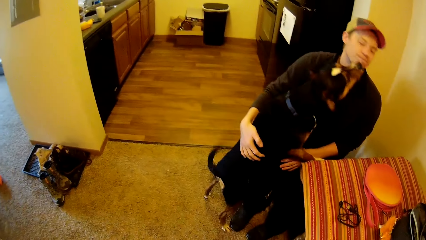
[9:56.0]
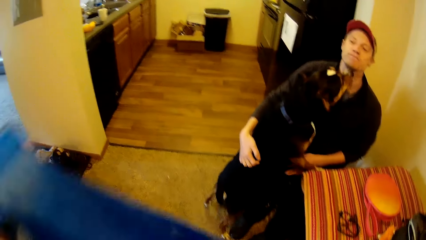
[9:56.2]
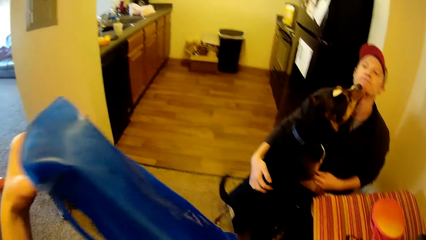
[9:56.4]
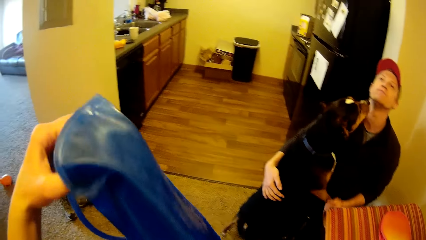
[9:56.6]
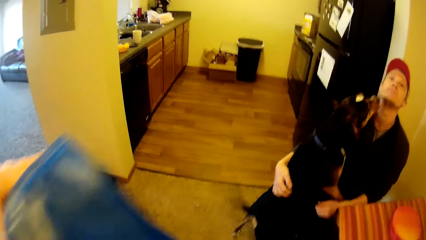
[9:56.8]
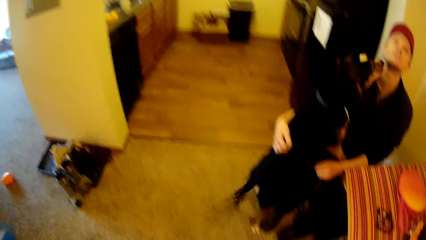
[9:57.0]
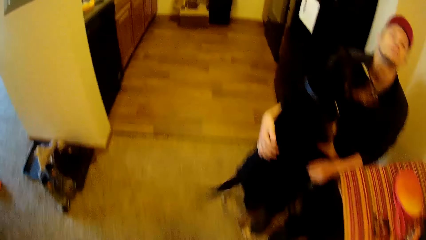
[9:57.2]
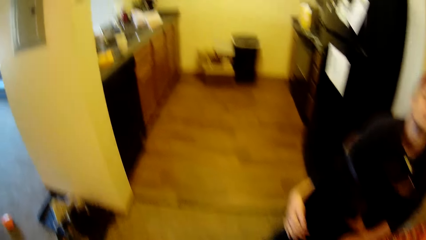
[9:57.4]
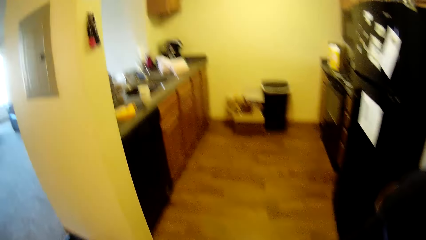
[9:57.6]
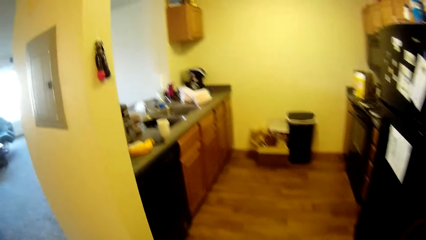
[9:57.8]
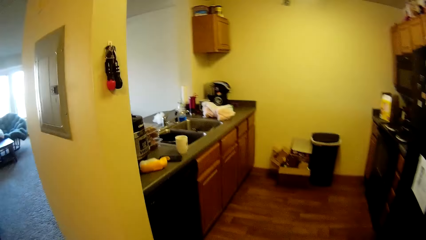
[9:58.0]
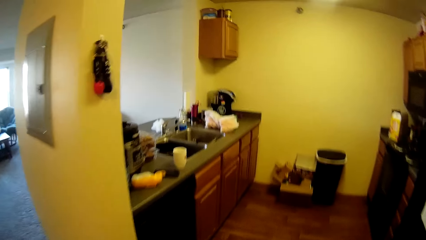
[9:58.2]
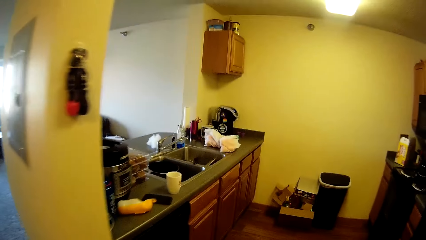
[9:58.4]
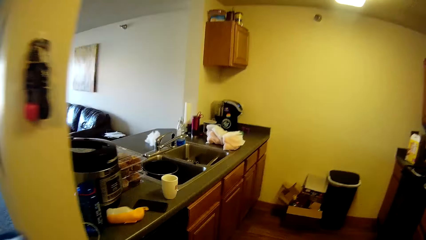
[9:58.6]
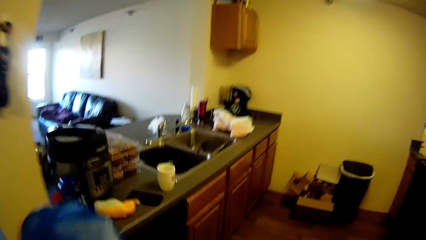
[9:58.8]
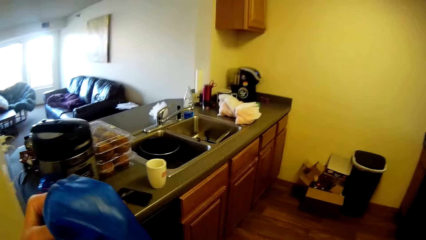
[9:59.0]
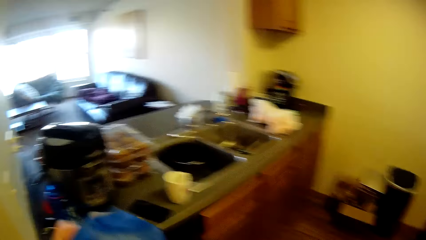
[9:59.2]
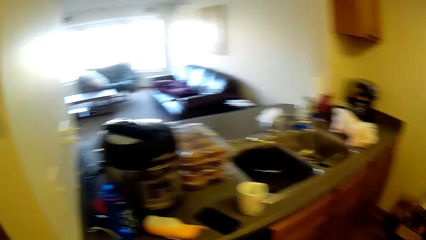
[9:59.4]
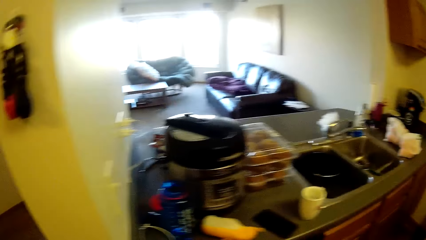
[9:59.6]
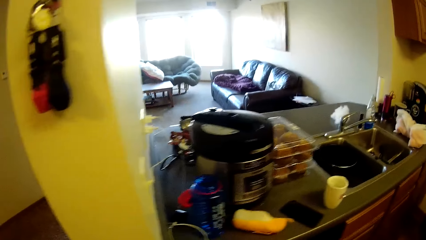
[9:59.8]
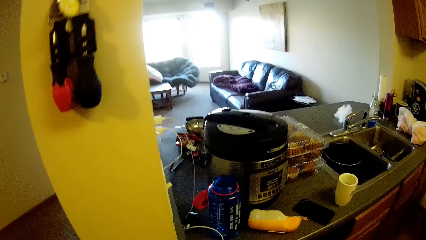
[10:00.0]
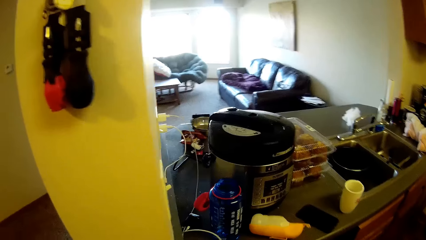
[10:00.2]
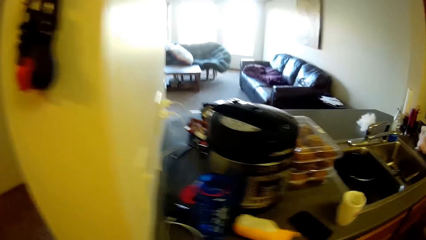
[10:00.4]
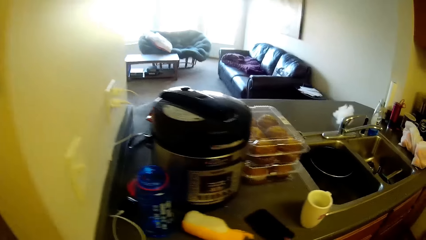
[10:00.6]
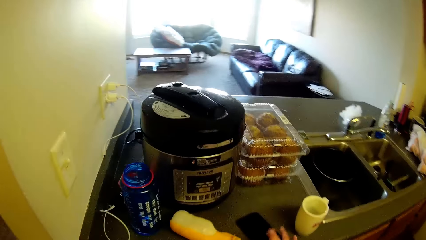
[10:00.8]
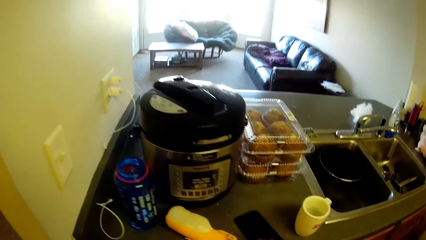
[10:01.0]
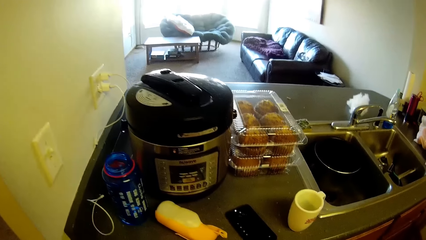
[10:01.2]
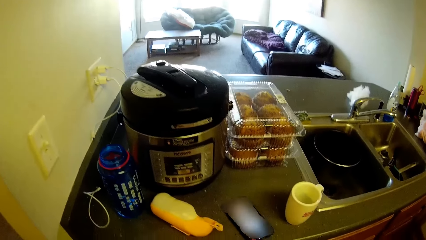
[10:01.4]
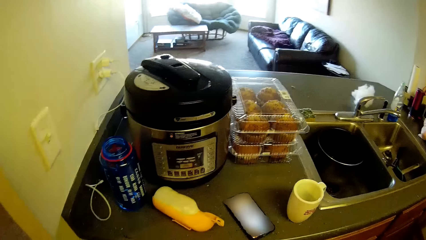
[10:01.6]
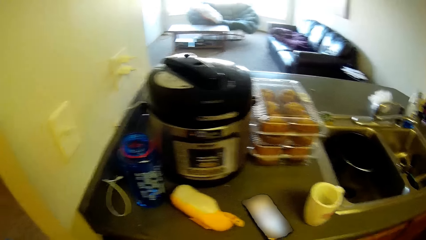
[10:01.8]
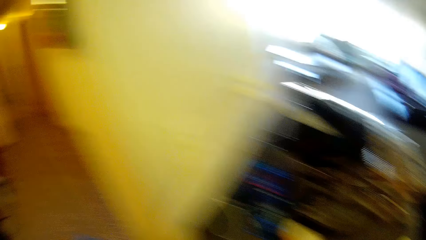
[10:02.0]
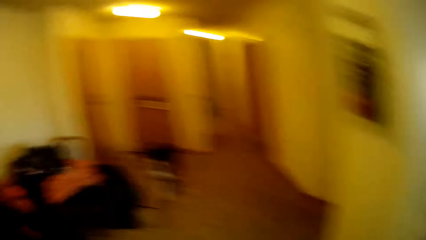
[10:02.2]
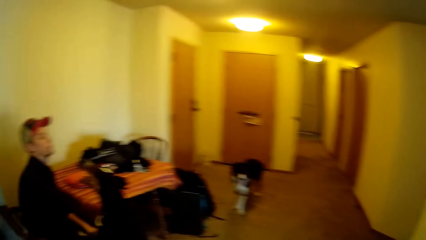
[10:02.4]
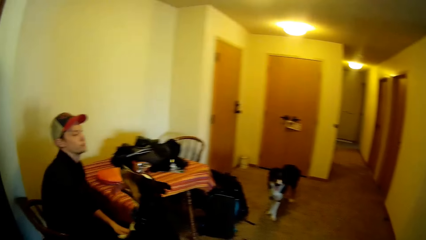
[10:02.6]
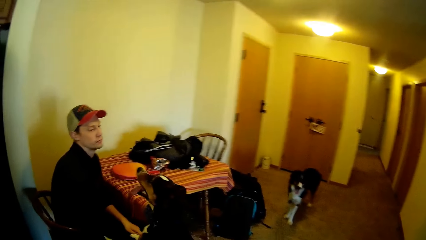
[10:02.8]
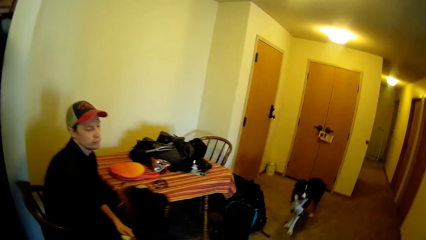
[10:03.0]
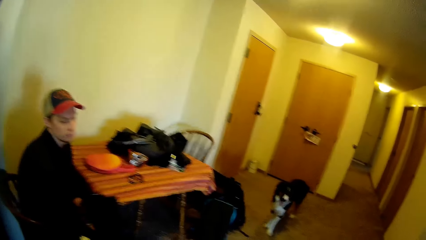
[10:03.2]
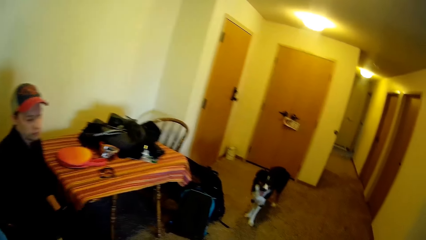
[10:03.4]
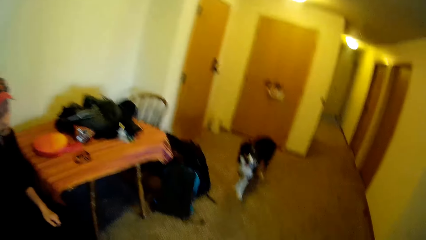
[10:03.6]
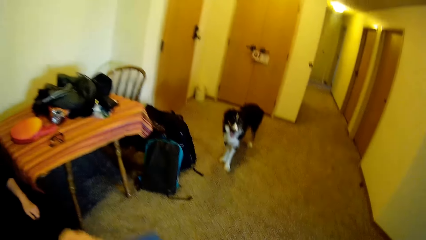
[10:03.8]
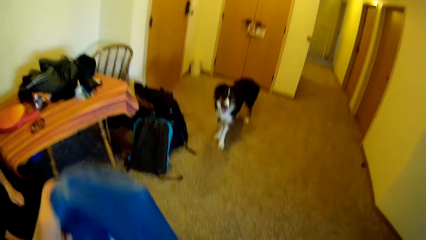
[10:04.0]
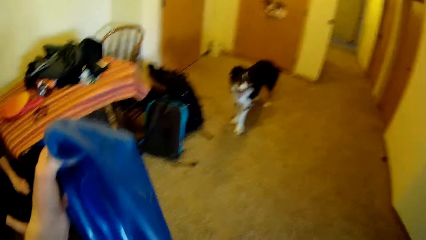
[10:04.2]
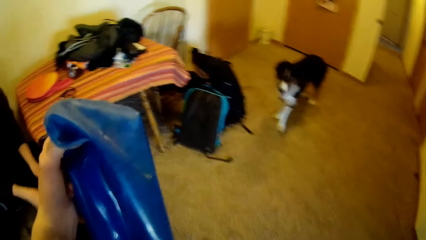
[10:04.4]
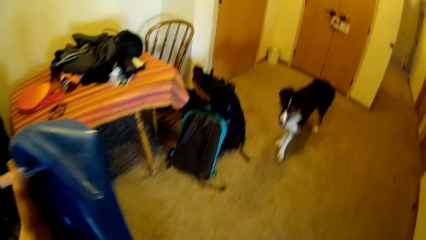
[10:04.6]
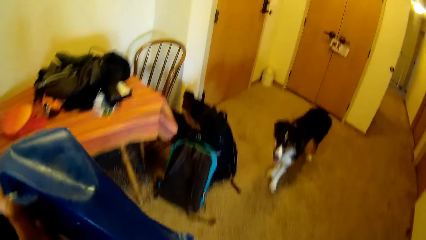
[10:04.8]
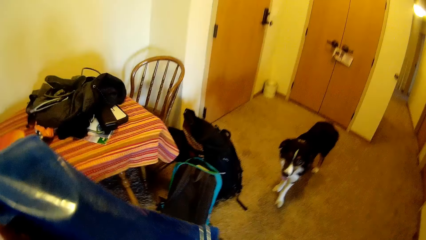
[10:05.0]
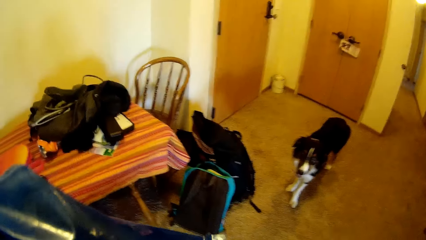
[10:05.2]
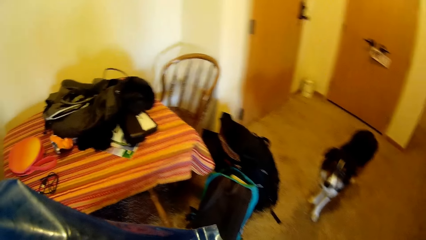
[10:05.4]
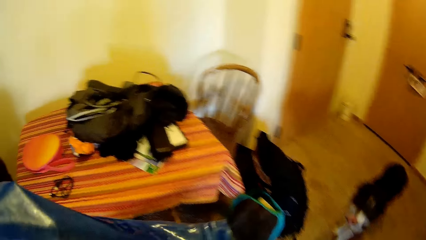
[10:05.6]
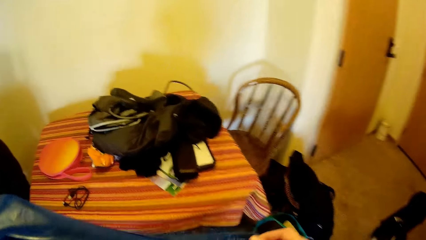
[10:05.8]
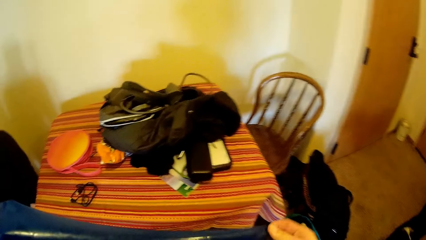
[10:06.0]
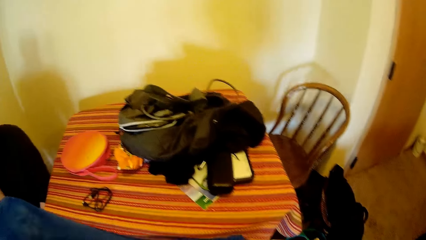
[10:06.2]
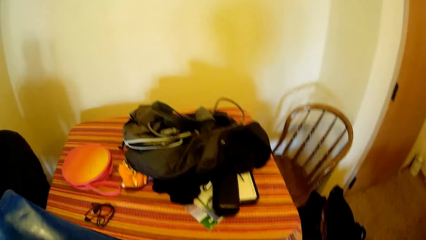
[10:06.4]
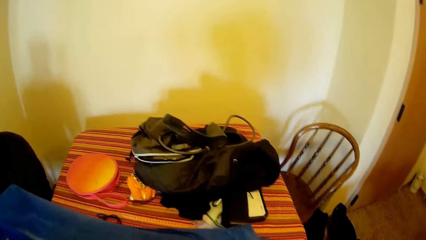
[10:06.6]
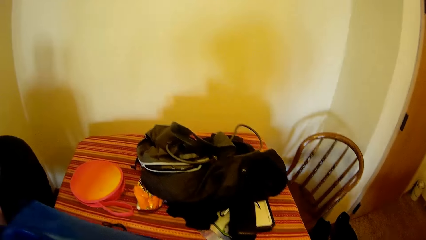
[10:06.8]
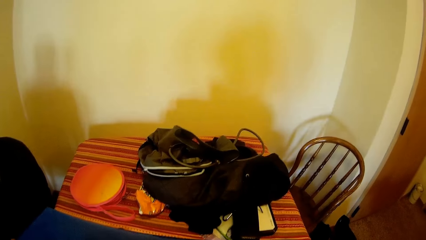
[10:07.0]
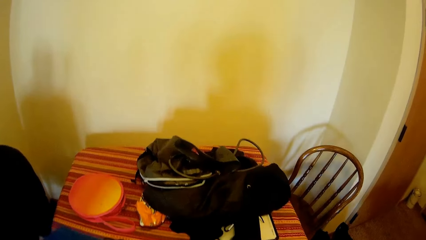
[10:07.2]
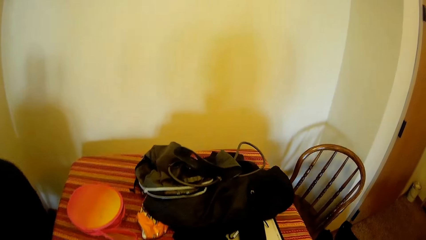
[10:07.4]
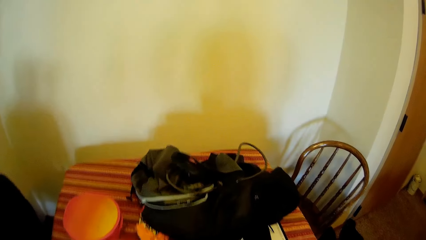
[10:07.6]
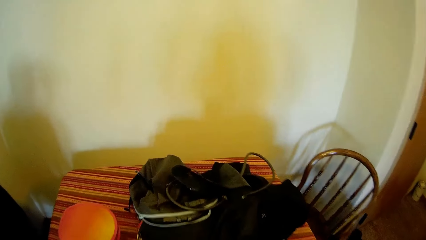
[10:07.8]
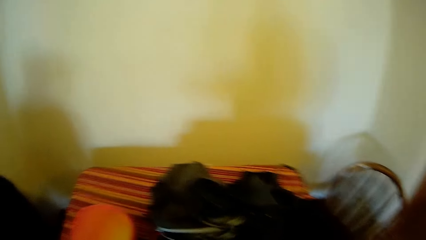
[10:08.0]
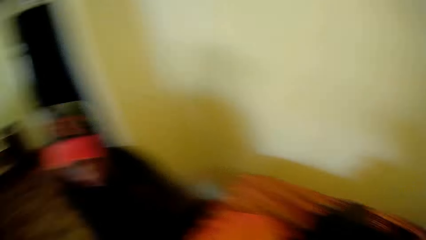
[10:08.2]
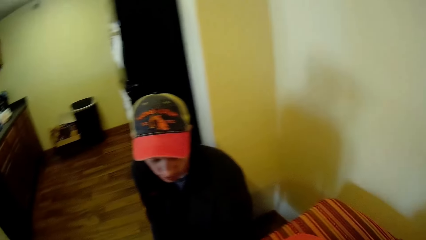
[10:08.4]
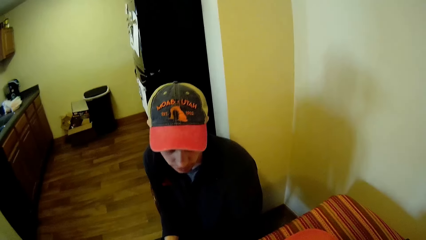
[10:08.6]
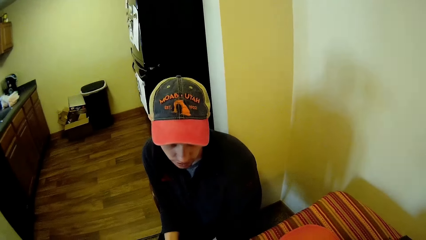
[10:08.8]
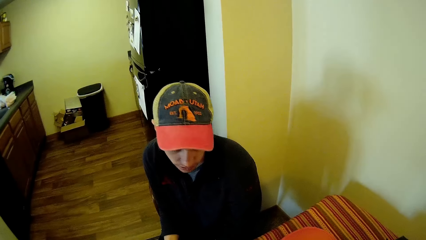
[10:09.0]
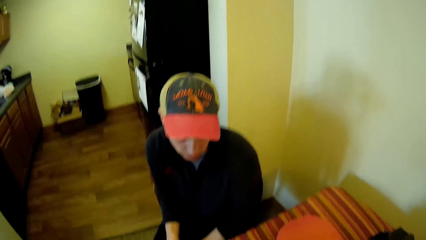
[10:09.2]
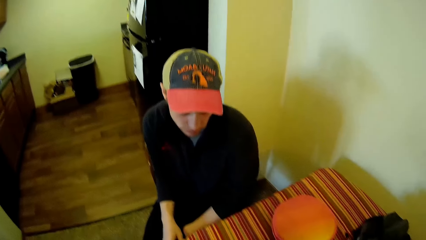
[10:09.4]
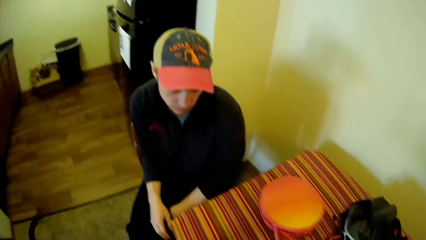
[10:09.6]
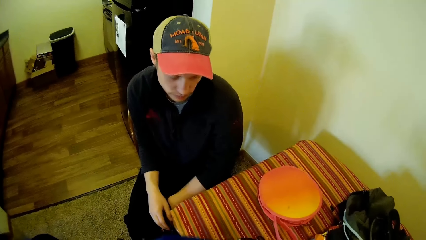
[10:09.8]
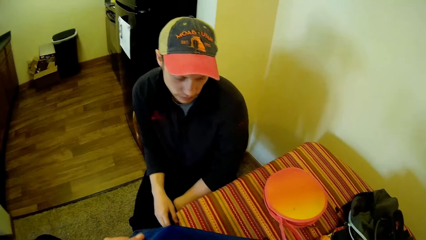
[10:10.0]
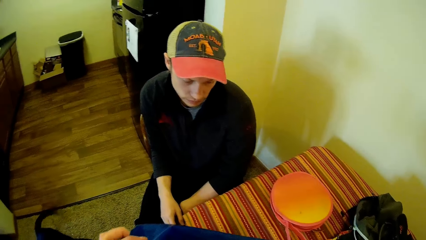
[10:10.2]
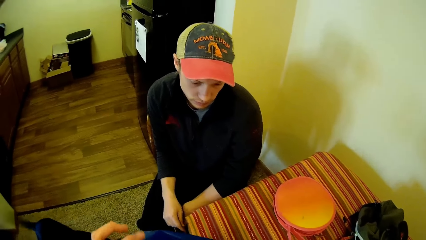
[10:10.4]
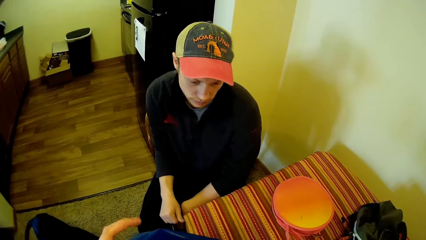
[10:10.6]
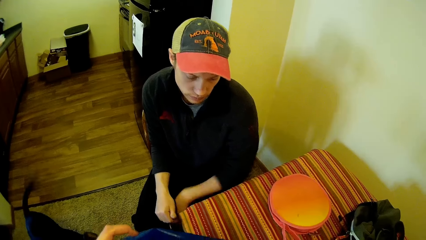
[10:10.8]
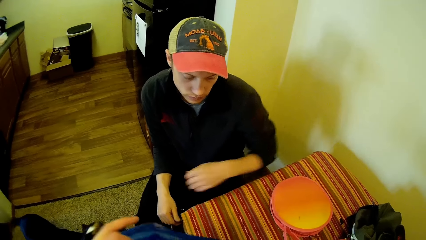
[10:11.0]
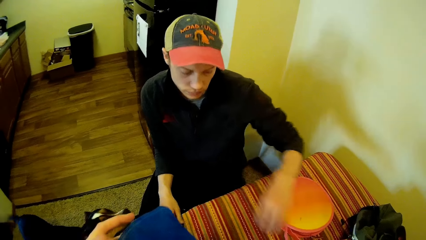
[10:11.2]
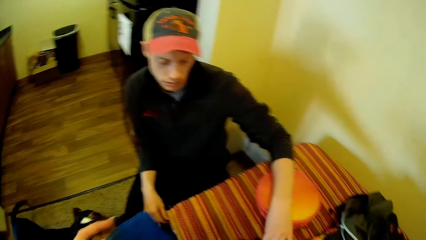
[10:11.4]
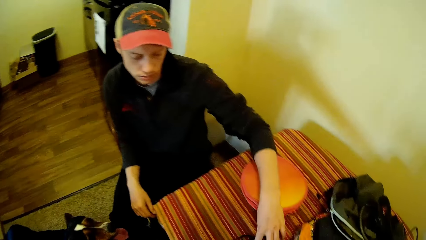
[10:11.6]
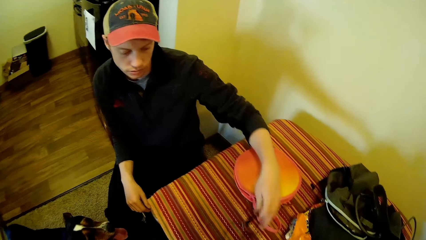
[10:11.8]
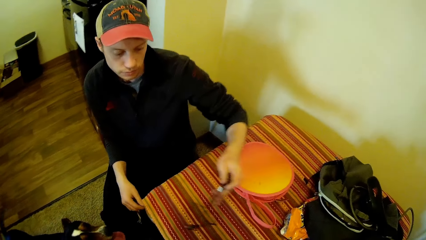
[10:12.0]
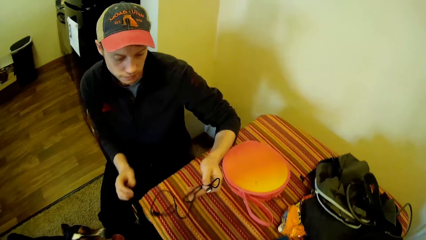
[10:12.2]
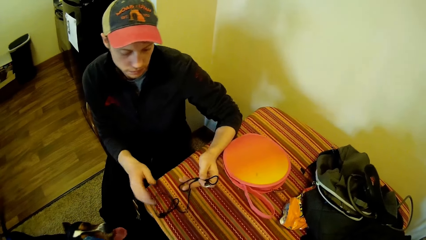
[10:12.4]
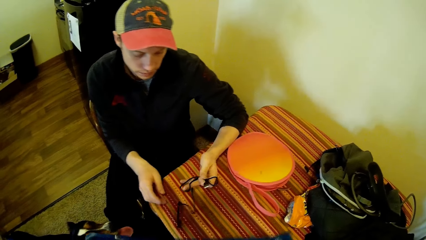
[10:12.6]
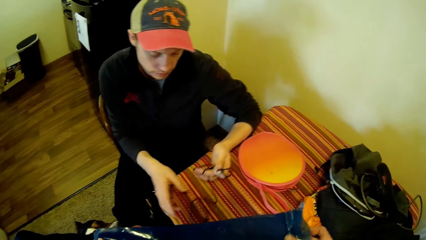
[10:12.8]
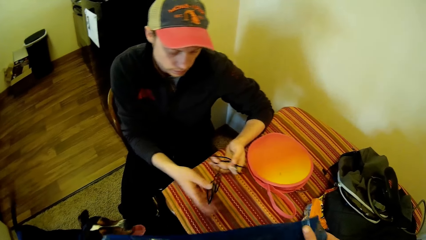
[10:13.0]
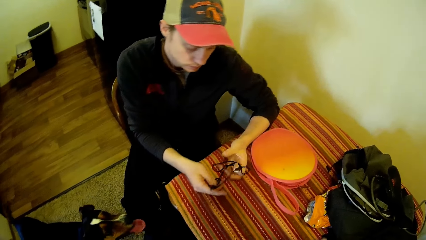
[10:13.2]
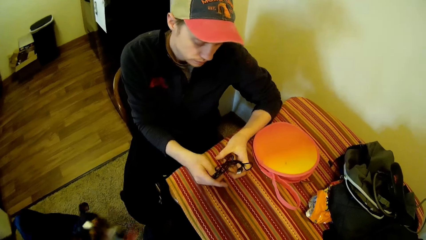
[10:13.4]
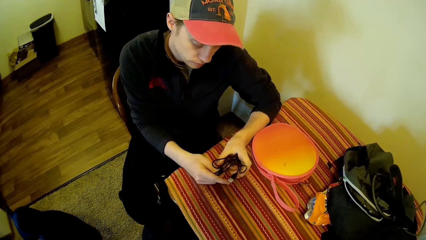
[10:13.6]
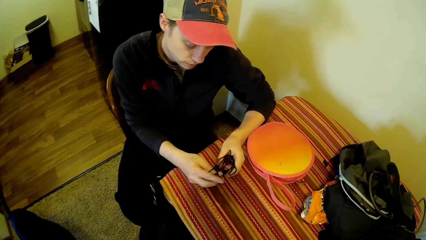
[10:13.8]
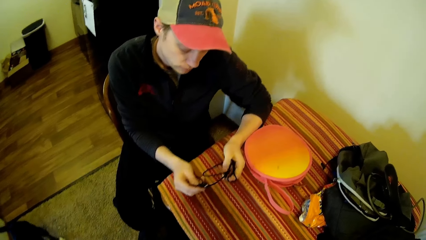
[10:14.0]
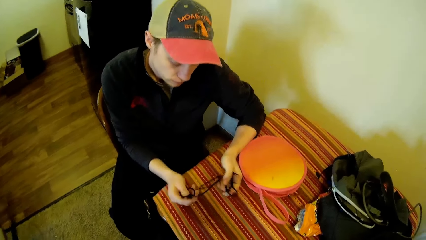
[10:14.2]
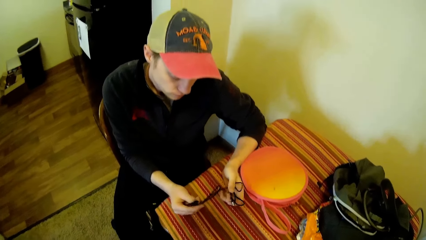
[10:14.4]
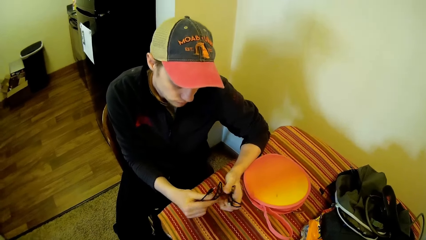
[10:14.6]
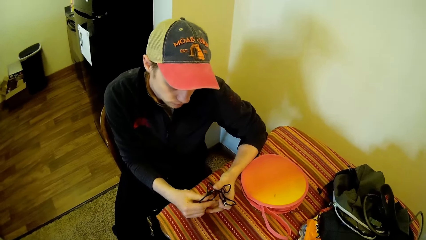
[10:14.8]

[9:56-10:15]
A man holds the dog. The camera wearer walks in the kitchen. They look at the rice cooker, operate a phone on the kitchen countertop, dial the phone, walk to the table, hold the plastic bag, and look at the man. The man picks up a cord or cable from the top of the tap. The man checks the cord. The man holds the cable with hands.
